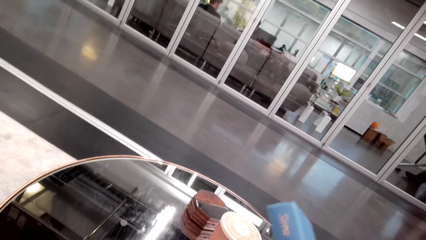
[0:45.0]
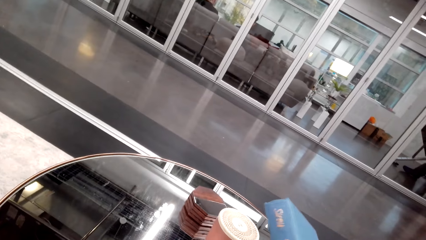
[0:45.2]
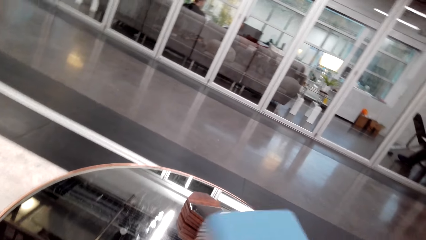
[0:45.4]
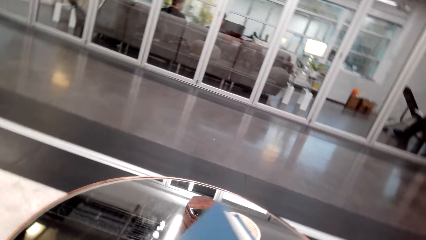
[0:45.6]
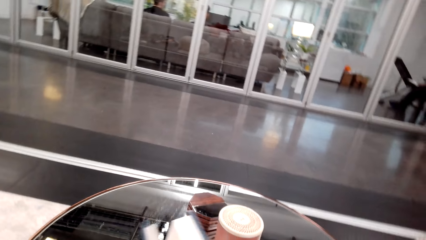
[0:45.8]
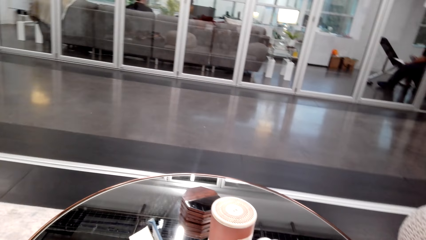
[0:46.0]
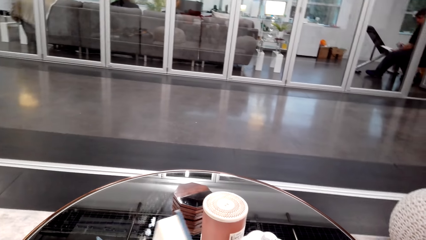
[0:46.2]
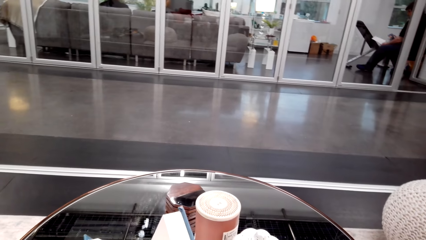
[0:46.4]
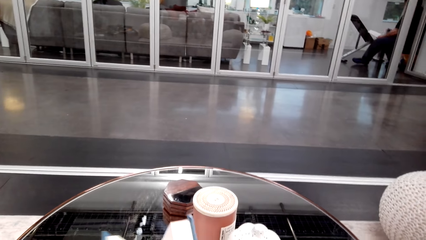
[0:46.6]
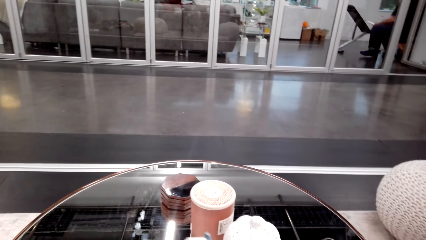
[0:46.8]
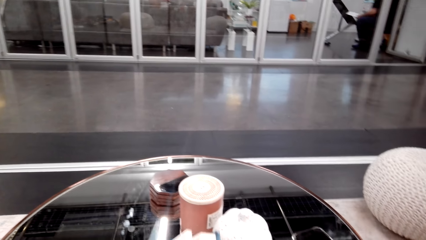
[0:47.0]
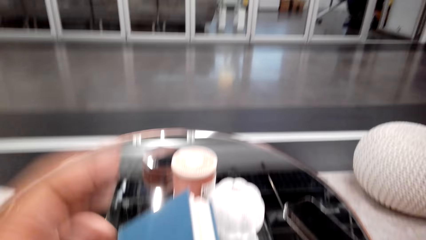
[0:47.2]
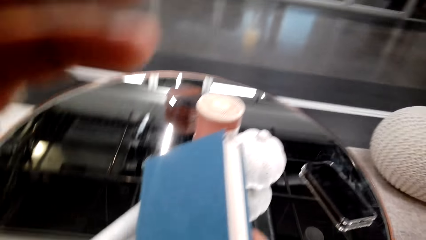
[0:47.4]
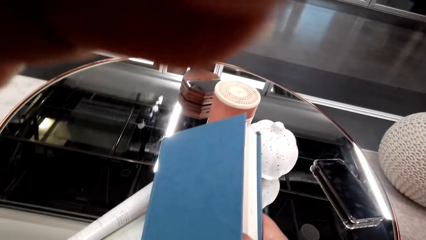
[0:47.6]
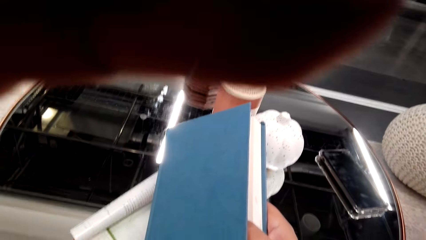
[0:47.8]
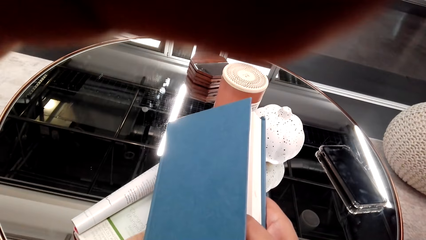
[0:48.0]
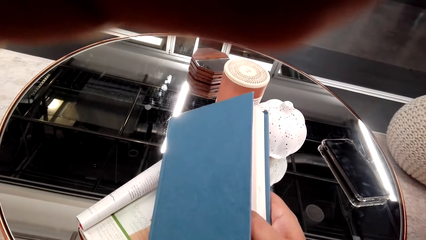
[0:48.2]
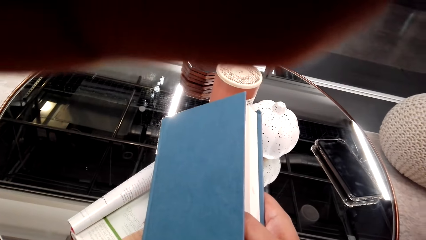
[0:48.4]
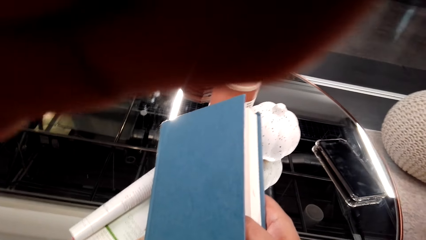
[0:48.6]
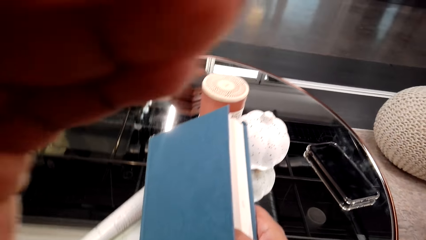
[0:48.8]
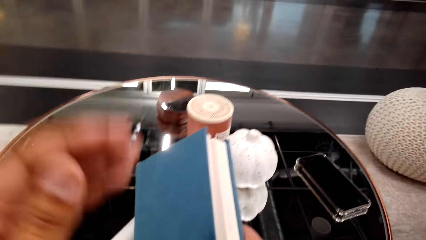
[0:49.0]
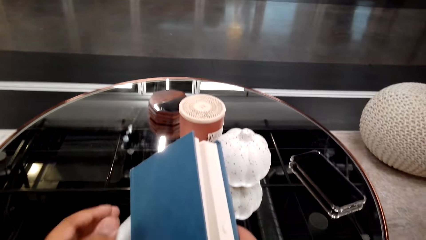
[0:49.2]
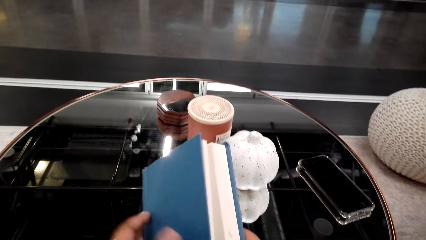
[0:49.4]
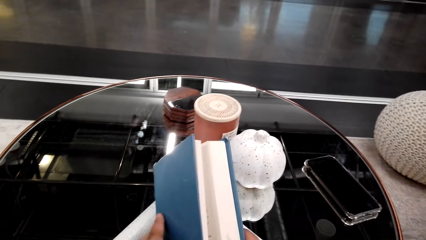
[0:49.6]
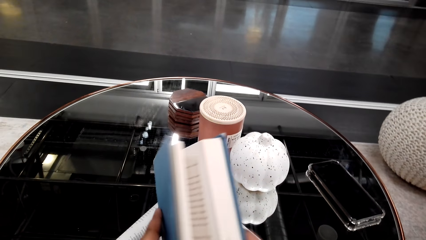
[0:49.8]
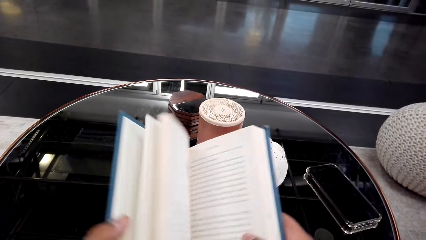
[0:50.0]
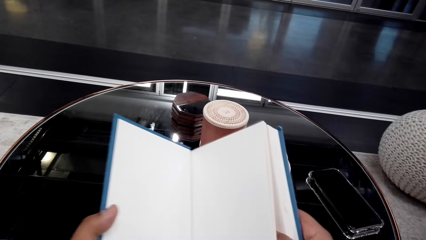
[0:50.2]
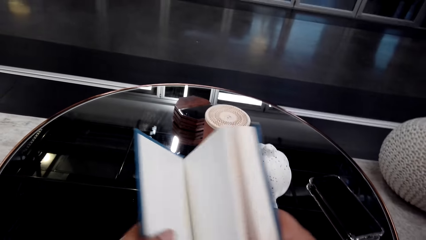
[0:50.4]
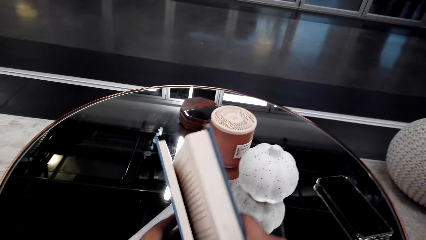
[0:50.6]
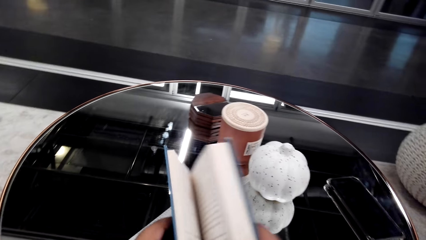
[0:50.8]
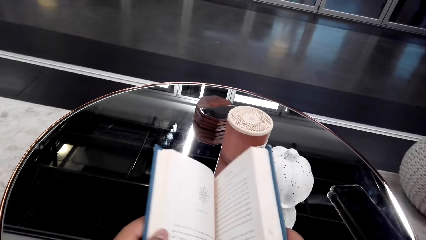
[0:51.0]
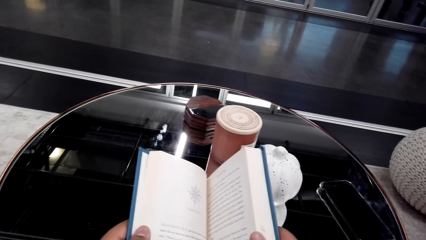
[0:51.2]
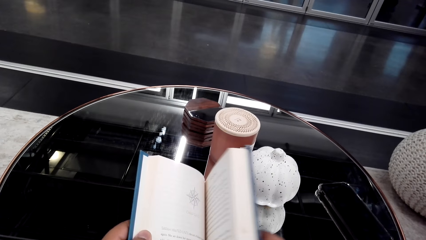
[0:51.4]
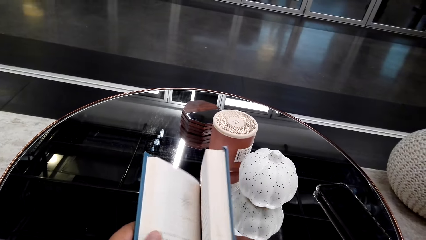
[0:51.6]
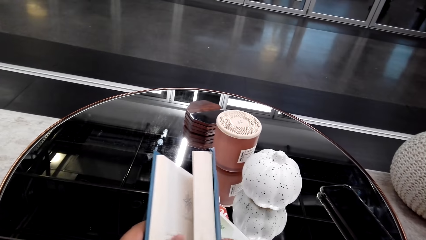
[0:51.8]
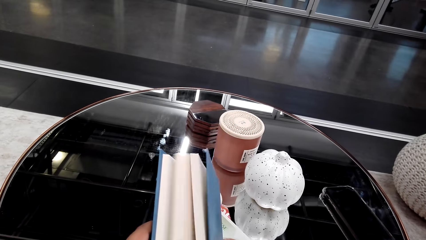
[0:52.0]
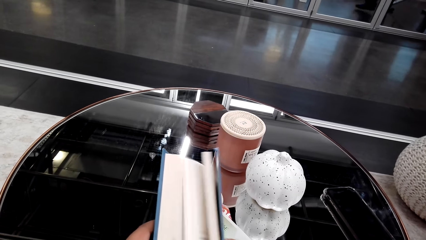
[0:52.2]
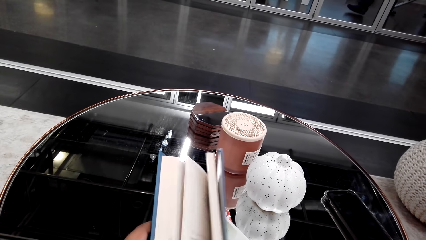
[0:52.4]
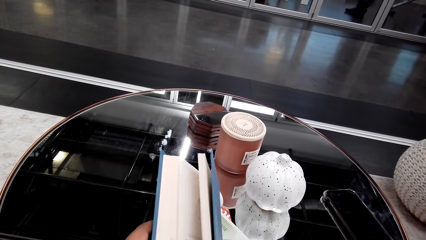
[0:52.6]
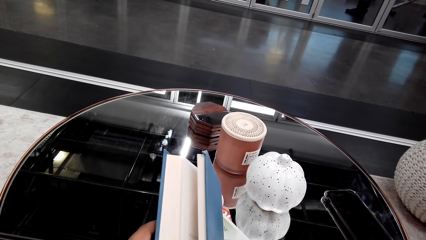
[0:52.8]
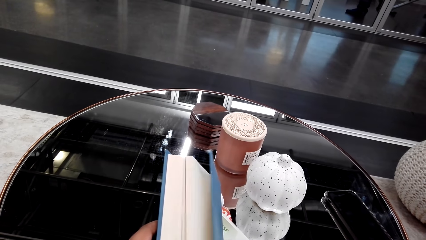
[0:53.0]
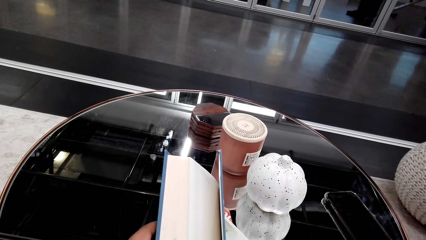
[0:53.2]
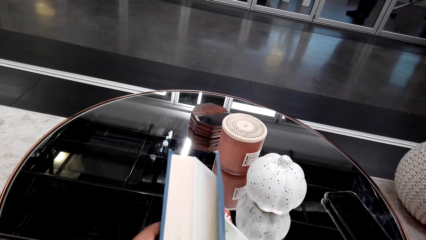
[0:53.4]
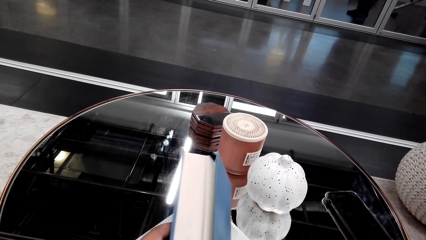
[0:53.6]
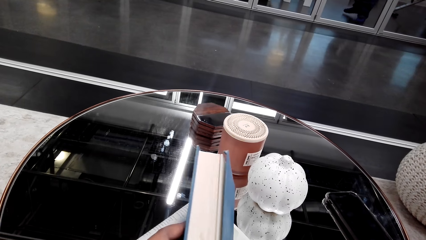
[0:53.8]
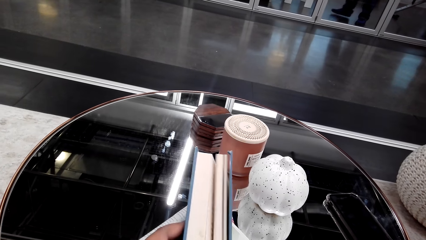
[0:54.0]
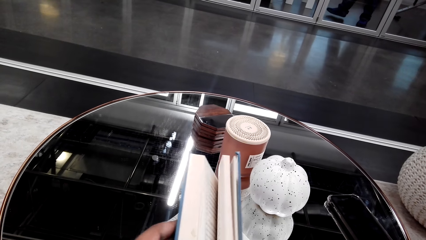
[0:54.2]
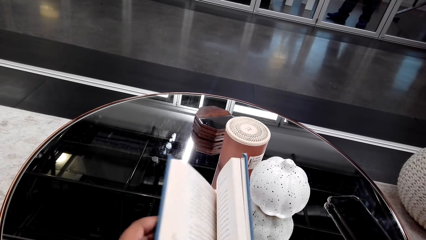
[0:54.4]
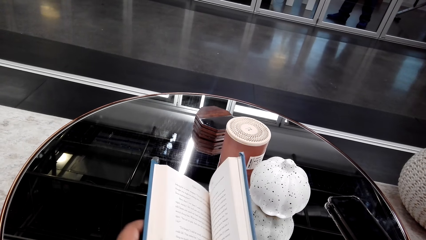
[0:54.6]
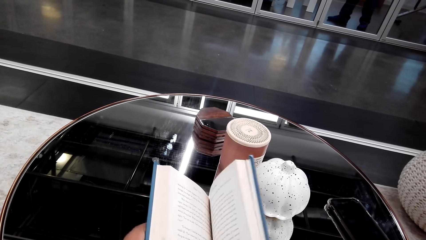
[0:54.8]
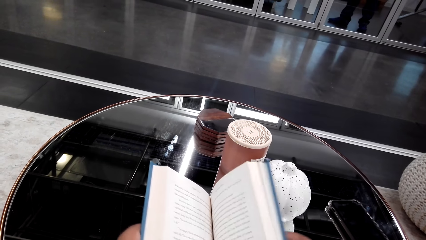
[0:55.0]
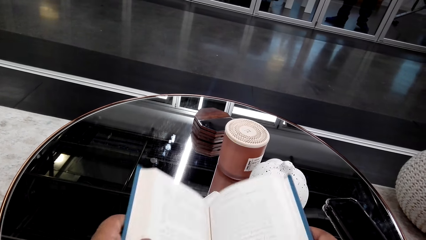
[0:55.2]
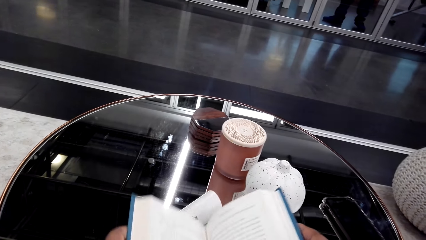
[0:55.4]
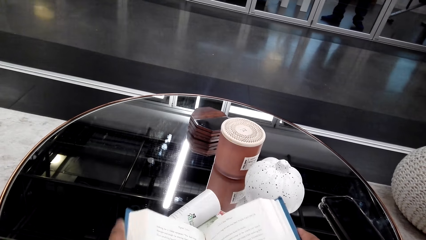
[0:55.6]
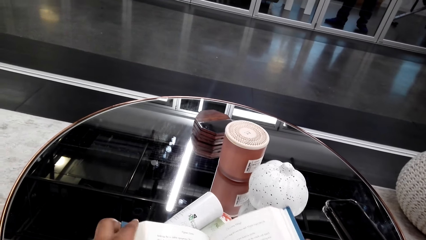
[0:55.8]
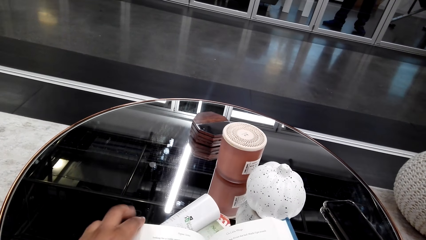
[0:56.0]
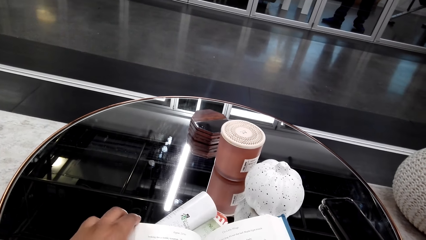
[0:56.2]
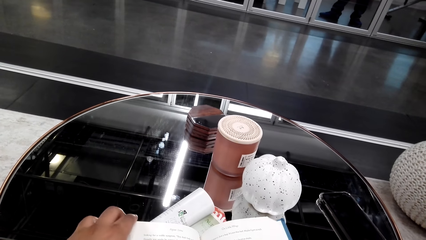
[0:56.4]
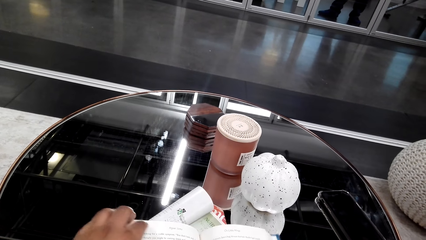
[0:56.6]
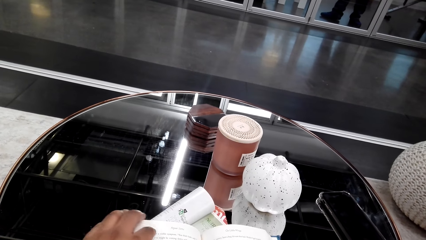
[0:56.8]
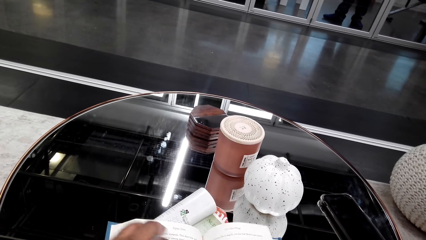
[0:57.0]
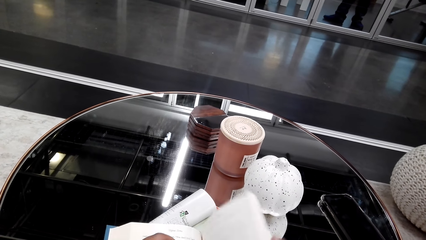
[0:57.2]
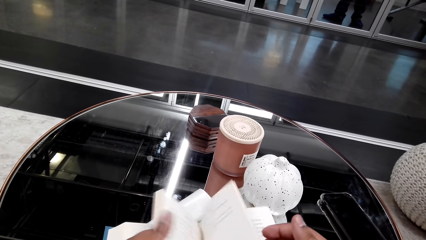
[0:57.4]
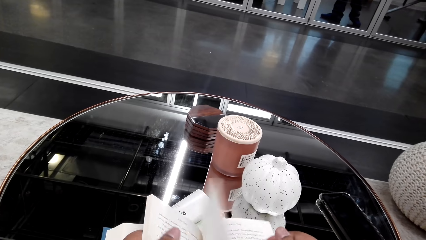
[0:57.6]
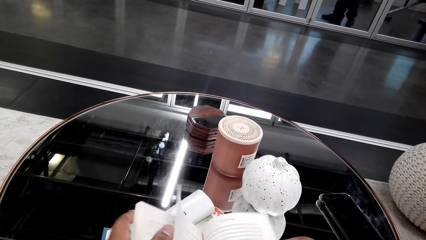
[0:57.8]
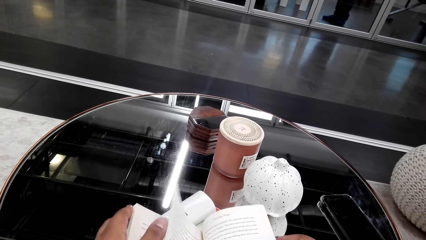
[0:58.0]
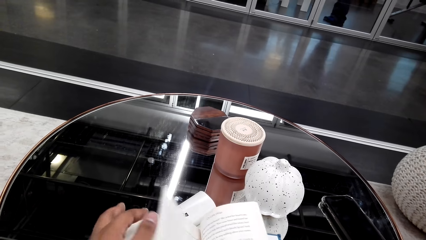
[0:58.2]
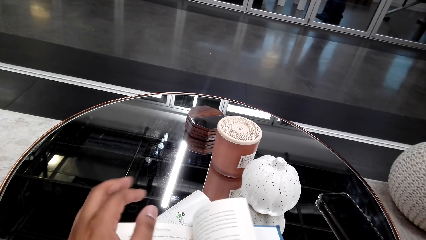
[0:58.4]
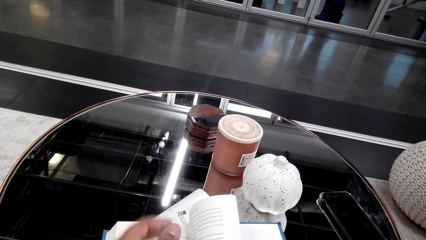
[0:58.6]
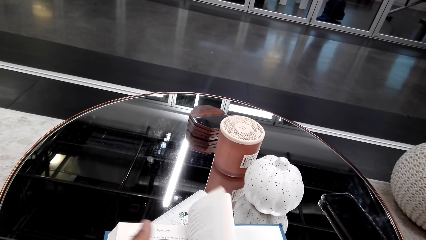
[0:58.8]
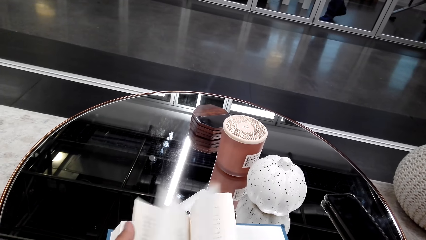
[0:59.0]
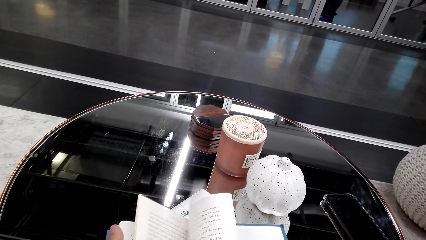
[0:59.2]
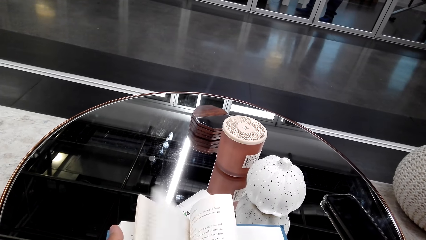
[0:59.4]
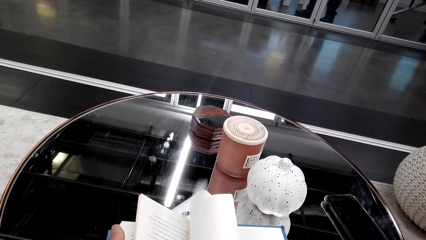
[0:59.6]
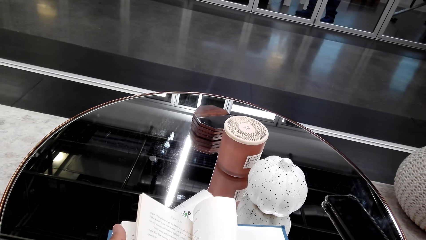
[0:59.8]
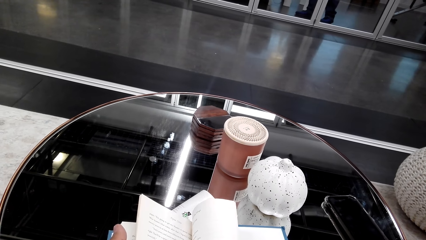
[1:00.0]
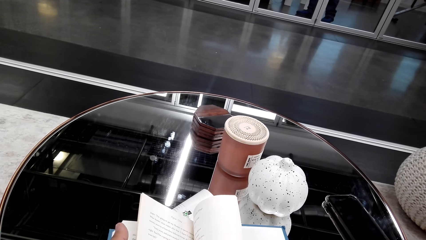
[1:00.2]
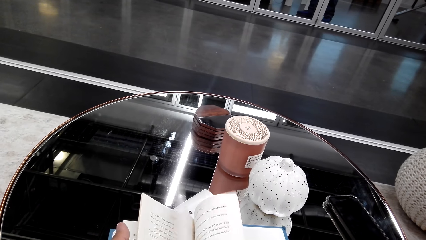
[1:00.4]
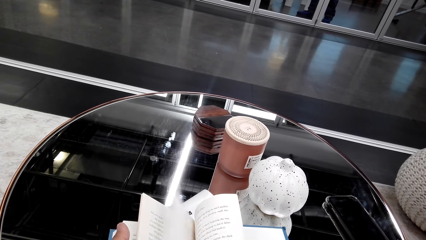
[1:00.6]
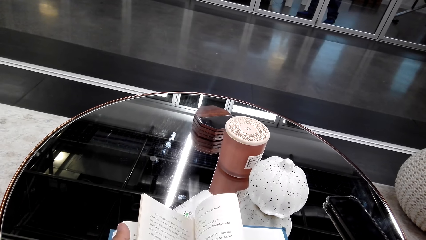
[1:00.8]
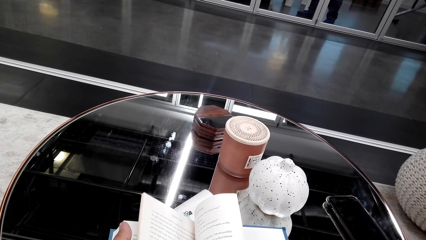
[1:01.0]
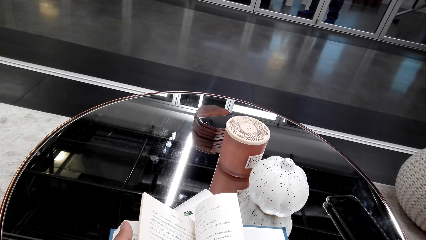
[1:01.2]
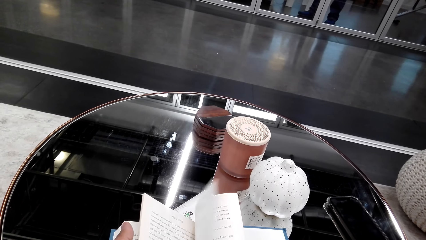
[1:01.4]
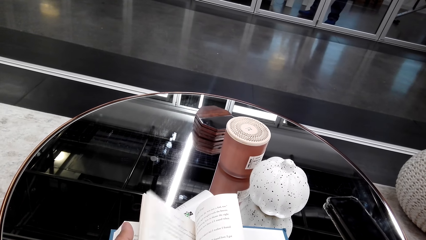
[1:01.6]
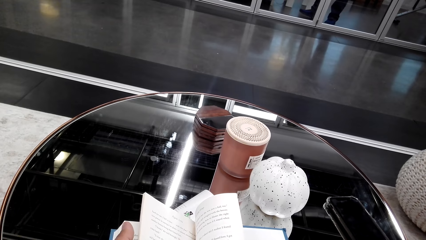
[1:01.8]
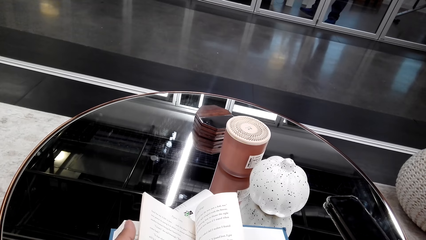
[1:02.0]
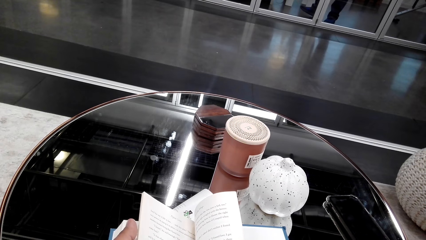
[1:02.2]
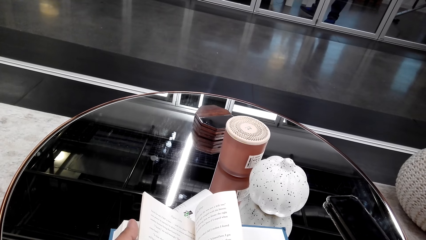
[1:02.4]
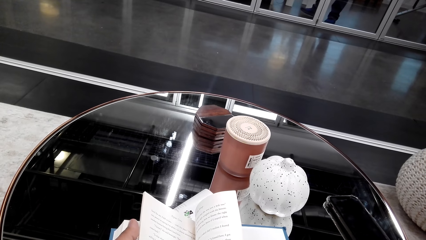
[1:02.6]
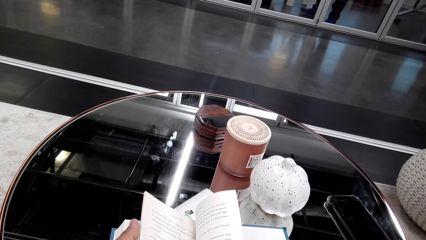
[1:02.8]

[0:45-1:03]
The camera wearer turns the book. They fix the camera. They flip pages. They open the book. They place the book on the table. They flip pages.
